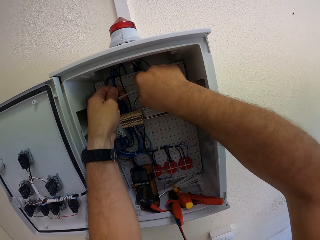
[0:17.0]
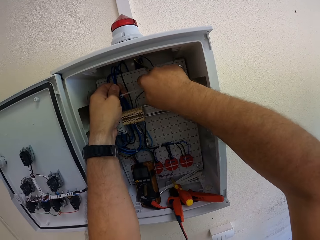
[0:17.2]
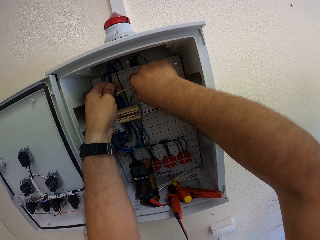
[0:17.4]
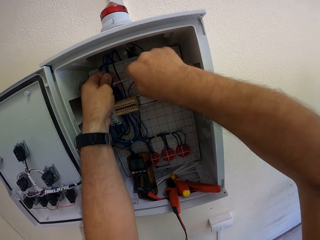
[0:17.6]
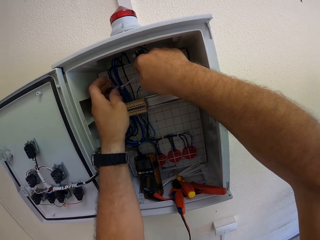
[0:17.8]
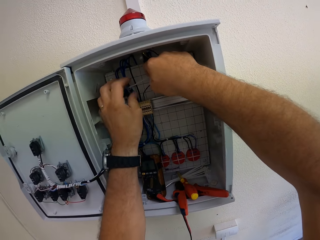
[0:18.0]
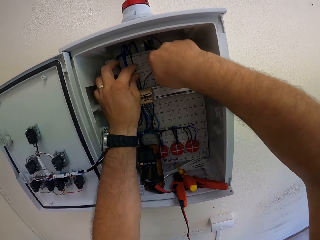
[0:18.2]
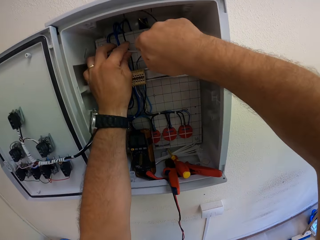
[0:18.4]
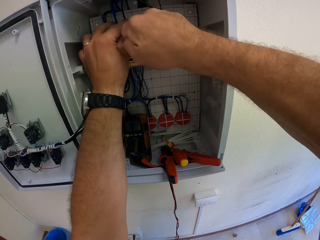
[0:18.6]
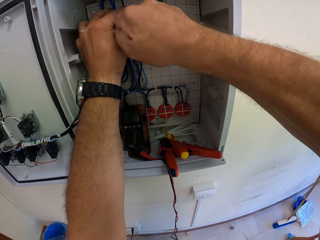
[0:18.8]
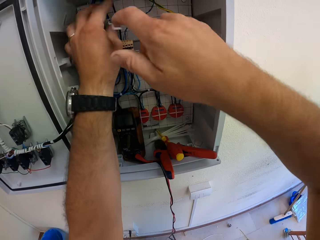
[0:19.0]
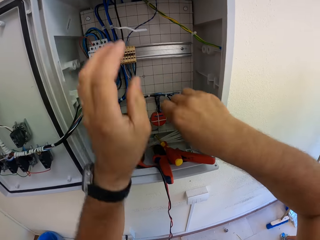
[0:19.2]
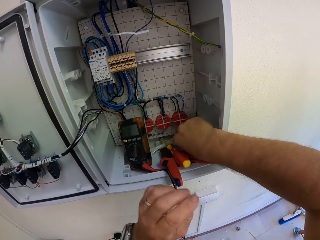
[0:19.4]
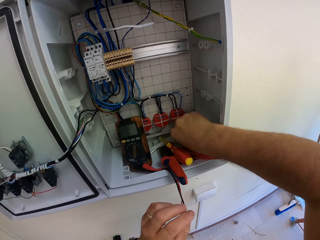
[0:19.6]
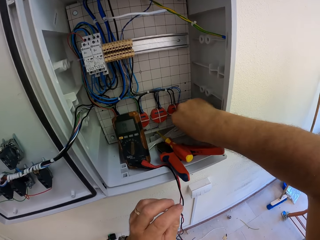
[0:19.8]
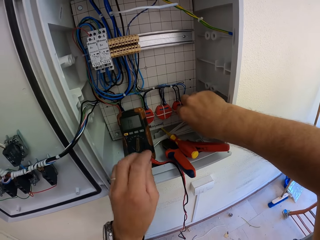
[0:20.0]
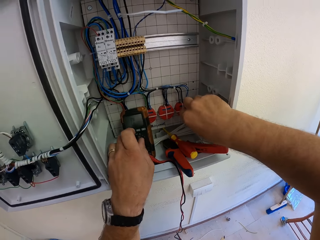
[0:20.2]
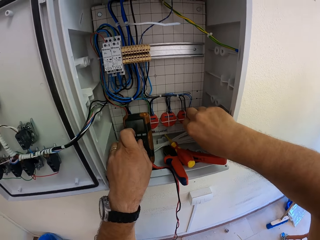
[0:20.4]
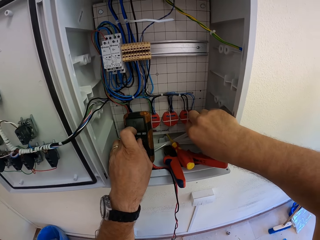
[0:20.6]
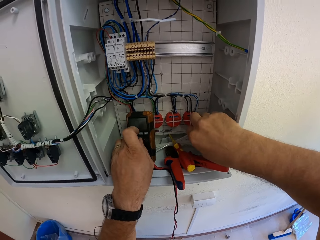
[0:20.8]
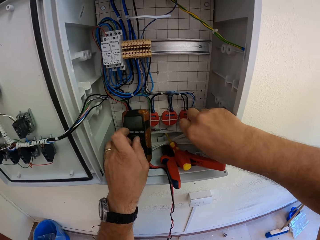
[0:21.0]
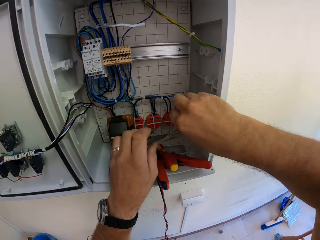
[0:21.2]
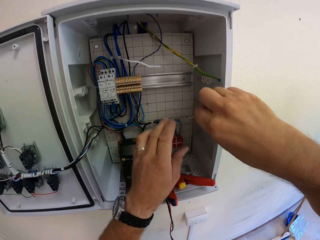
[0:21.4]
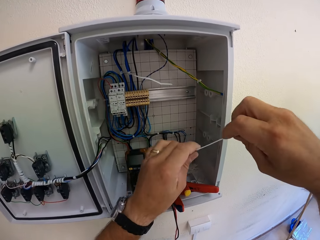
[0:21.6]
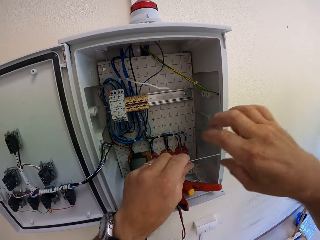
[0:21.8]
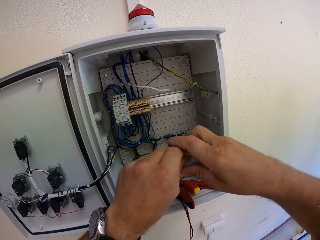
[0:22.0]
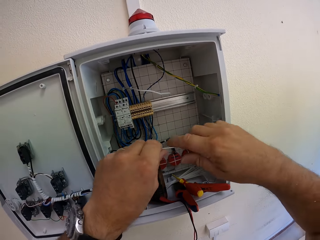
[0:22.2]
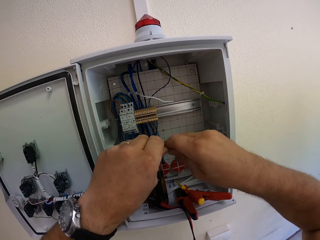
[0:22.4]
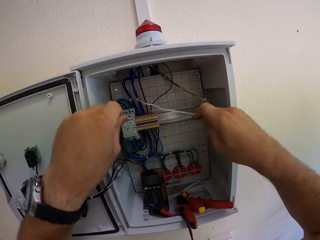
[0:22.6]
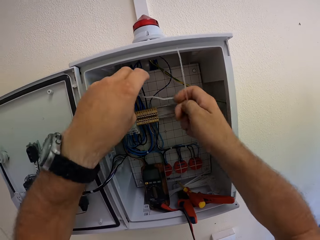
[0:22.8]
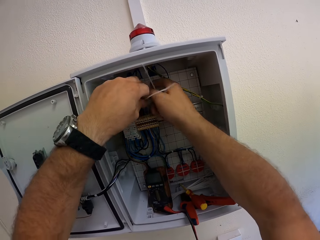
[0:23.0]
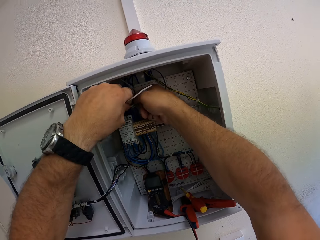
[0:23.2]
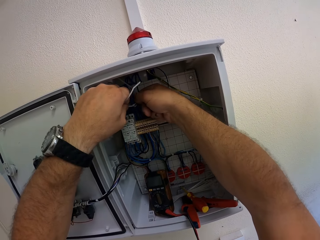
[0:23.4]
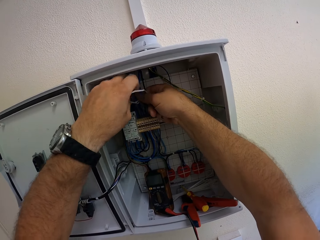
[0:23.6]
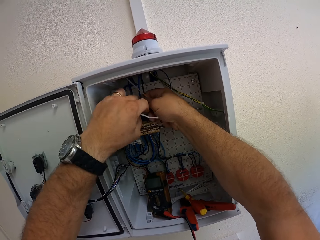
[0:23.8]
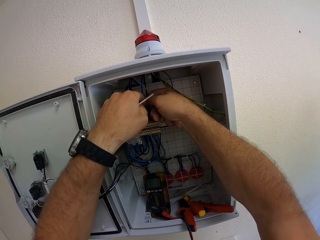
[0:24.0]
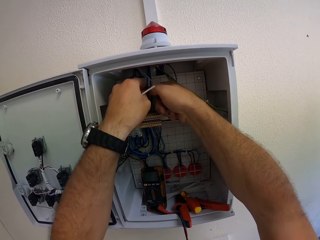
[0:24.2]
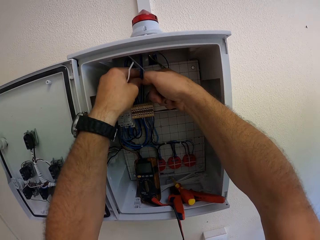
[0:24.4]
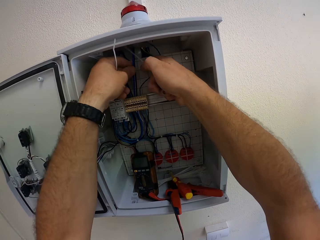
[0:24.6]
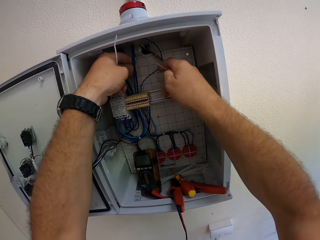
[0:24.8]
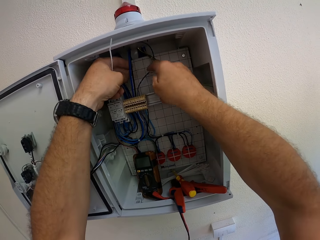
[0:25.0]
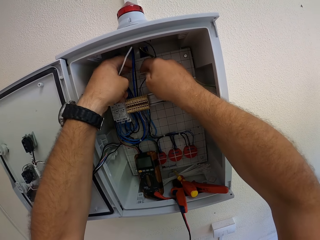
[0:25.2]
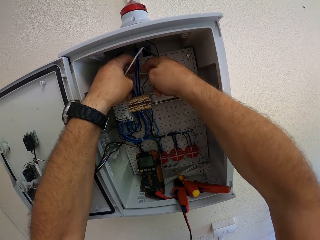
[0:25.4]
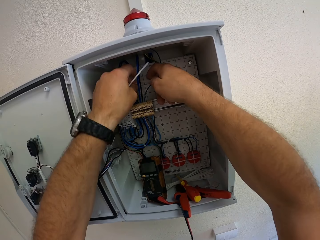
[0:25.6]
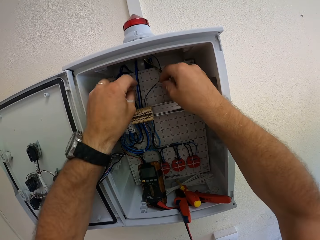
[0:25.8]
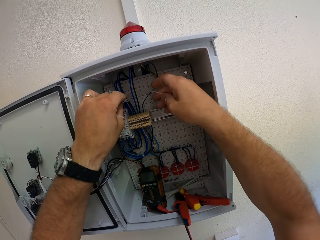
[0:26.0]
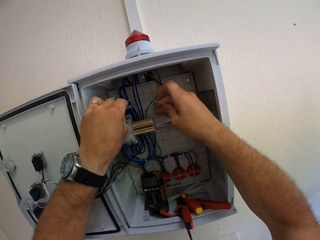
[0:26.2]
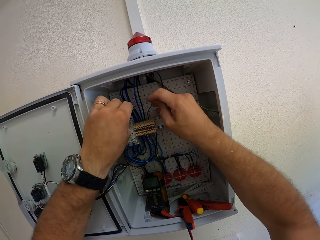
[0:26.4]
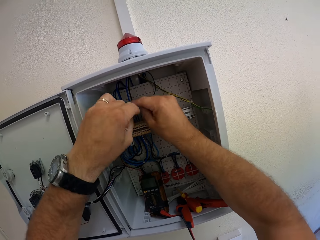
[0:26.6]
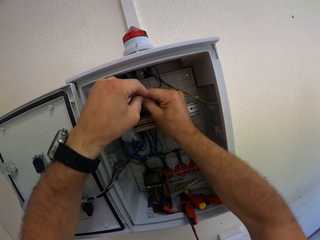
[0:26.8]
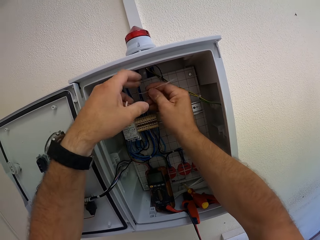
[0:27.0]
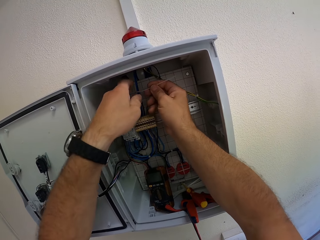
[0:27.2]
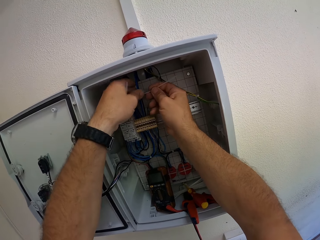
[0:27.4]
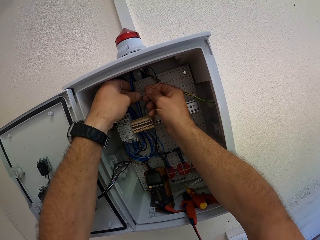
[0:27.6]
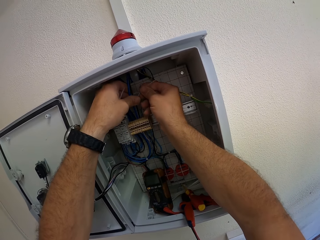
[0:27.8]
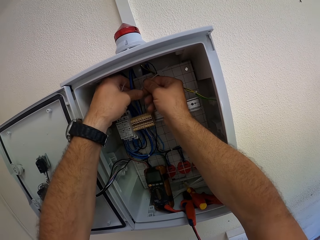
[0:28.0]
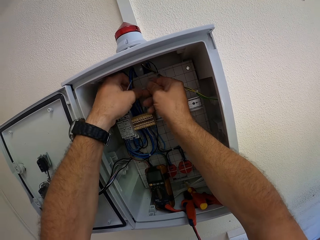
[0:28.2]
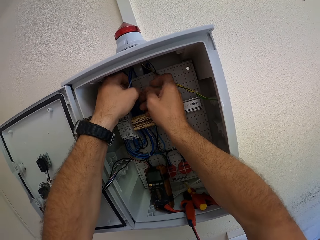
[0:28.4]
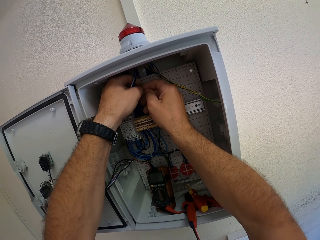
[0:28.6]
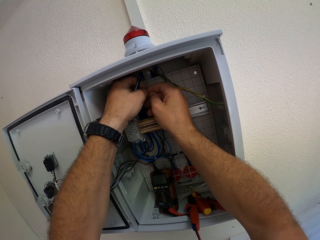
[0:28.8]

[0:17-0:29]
The camera wearer picks up a cable tie from the junction box with his right hand. He turns a knob on a process meter in the junction box with his left hand. He holds the cable tie in his right hand with his left hand. He ties the wires in the junction box with the cable tie in both hands.

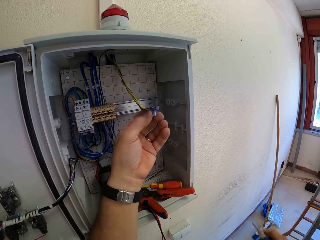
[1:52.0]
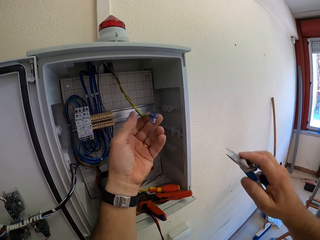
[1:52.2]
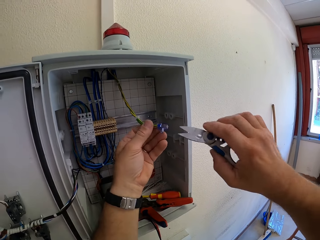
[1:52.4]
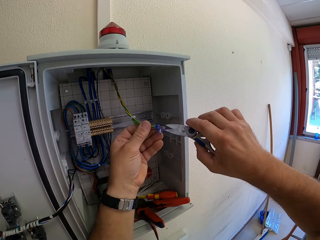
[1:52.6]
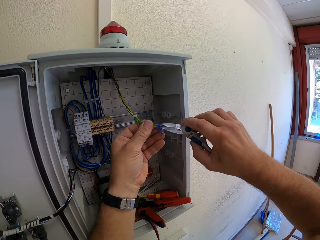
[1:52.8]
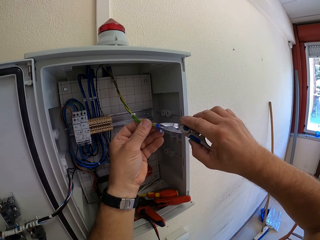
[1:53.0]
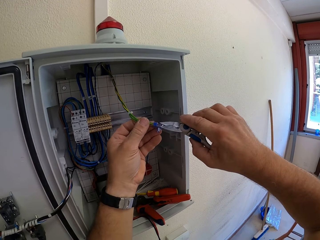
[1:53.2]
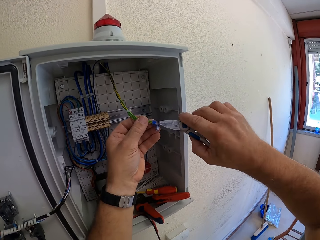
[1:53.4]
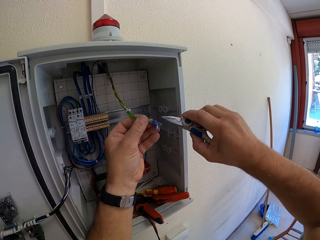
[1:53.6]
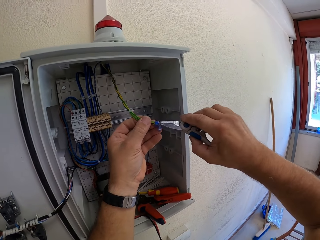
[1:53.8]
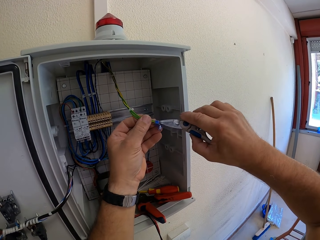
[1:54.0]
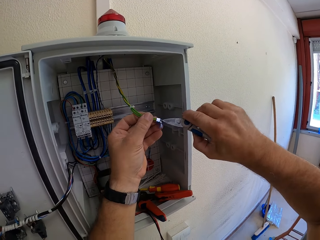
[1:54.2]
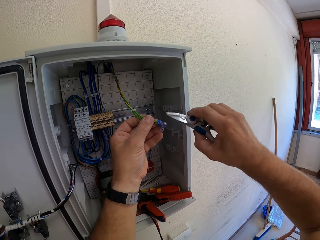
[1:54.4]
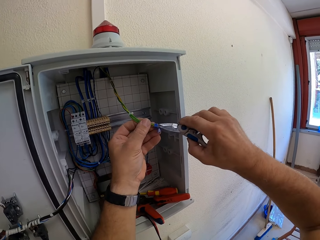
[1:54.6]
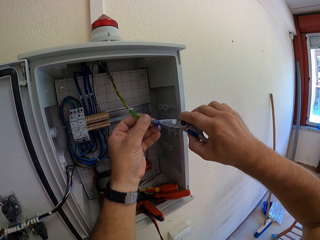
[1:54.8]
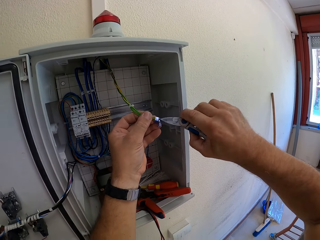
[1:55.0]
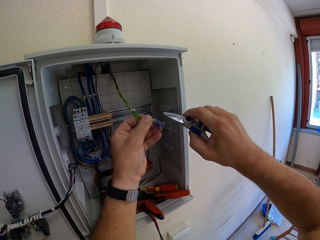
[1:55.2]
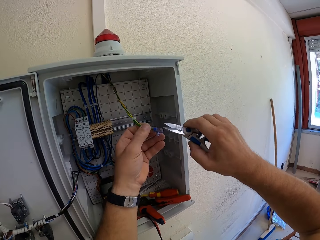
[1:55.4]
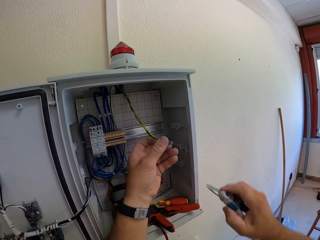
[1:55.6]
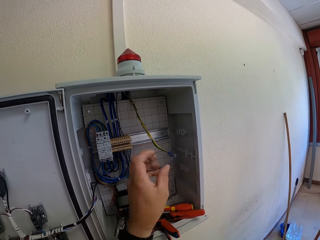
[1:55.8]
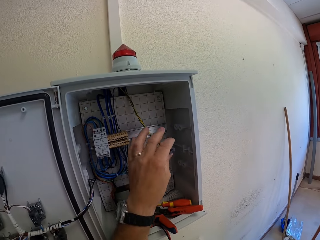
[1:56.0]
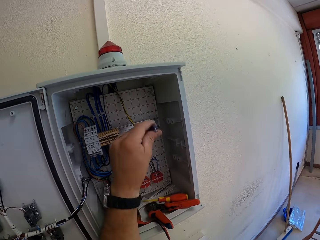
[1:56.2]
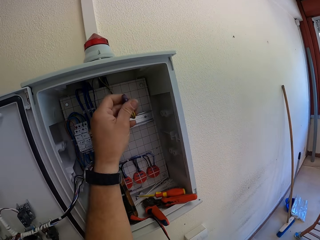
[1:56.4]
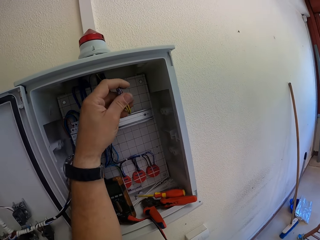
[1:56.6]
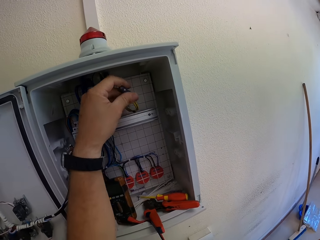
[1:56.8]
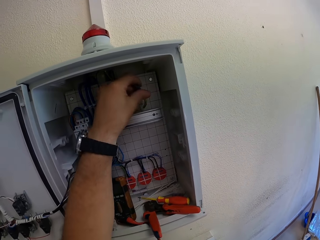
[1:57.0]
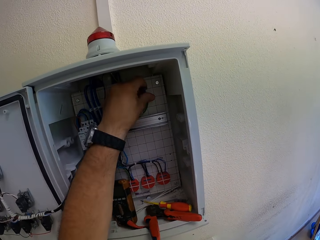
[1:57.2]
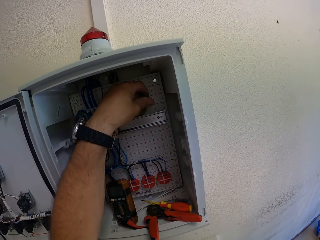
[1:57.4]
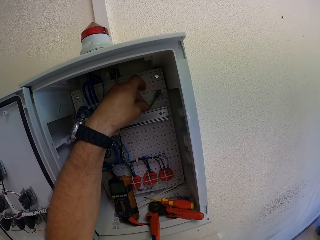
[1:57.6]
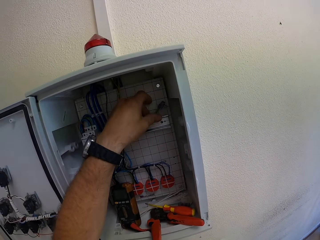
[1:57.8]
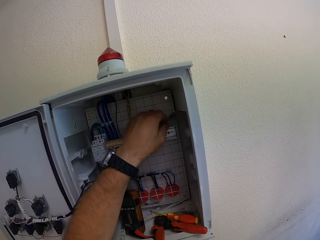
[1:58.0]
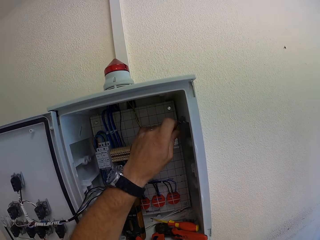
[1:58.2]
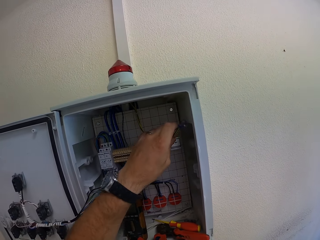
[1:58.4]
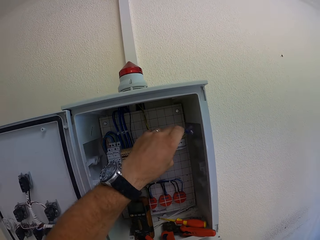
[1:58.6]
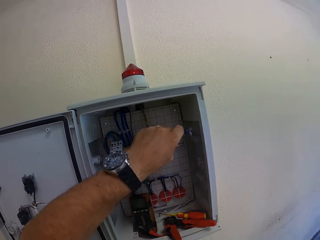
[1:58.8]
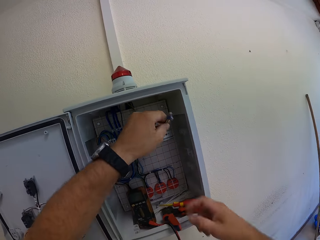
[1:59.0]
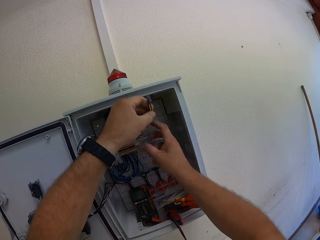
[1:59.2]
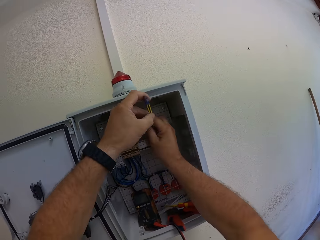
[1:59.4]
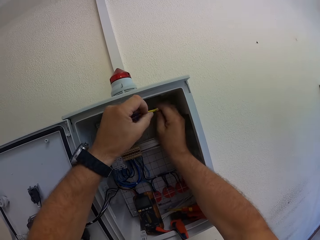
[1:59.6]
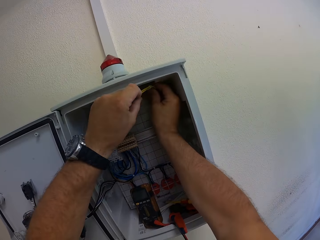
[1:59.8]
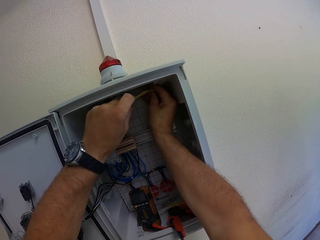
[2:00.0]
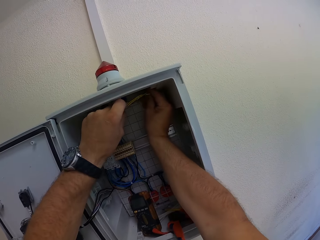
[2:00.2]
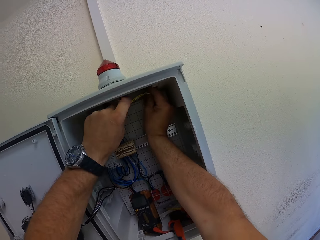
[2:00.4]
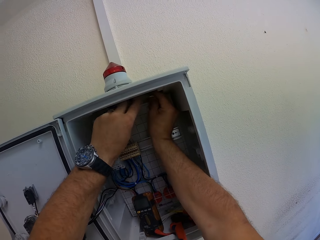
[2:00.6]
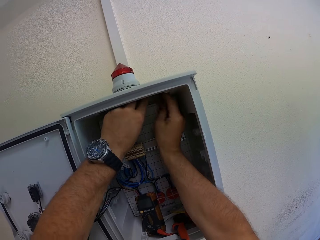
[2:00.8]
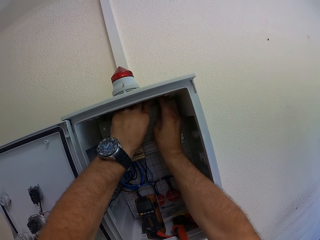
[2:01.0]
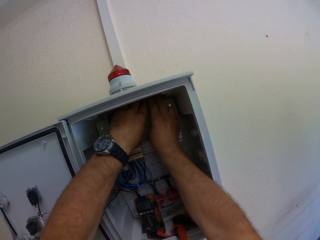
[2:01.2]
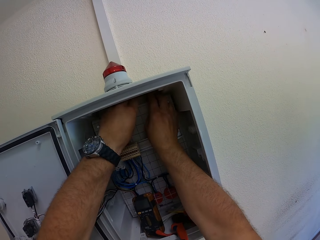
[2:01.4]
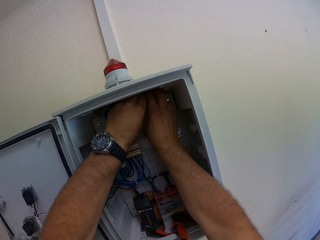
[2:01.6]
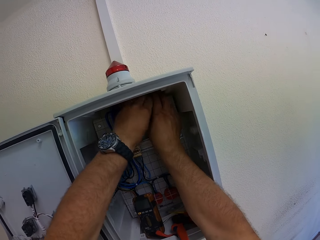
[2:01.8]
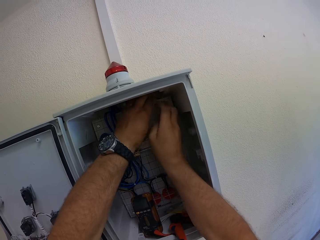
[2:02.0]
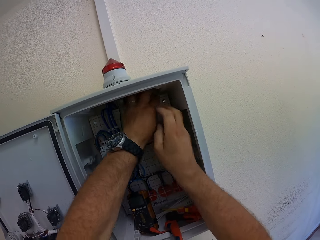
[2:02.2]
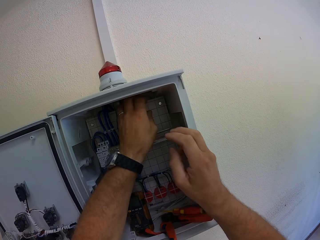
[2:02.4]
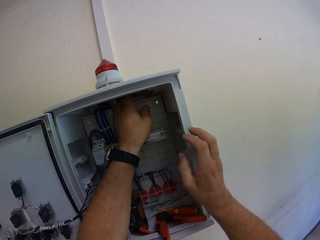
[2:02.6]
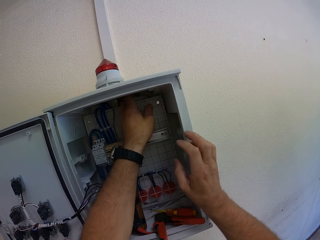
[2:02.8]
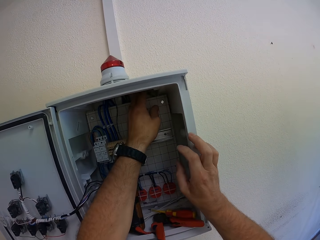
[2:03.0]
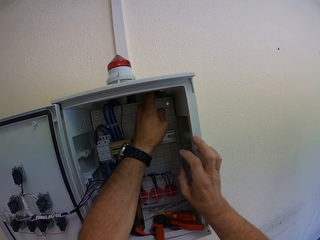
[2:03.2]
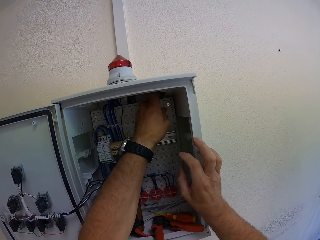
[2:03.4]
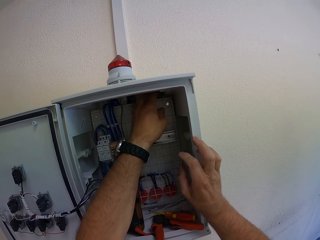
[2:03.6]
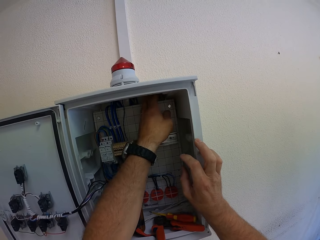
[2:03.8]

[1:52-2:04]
The camera wearer holds pliers in his right hand. He cuts a part of the wire connector in his left hand with the pliers in his right hand. He puts the wire in the box. He adjusts the wire in the junction box with his left hand. He adjusts the wire in the junction box with his right hand. He places his right hand on the junction box.
